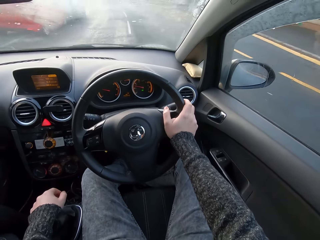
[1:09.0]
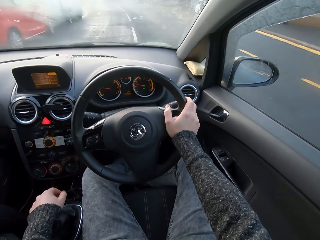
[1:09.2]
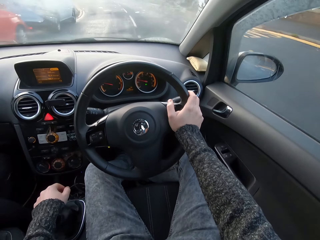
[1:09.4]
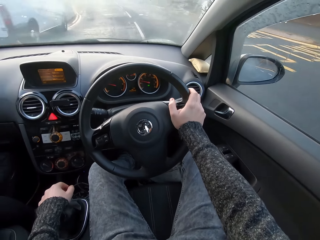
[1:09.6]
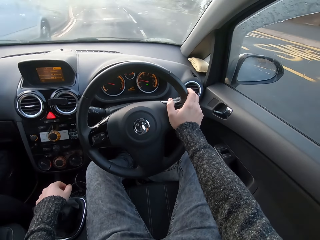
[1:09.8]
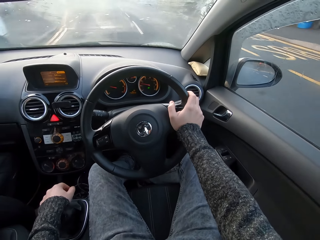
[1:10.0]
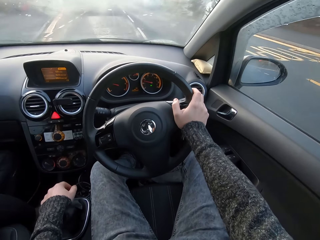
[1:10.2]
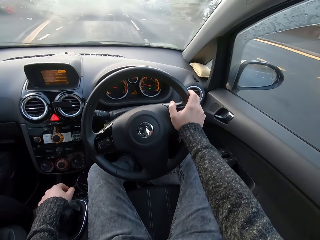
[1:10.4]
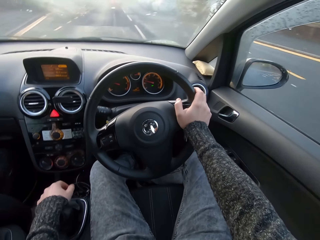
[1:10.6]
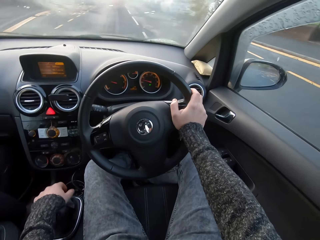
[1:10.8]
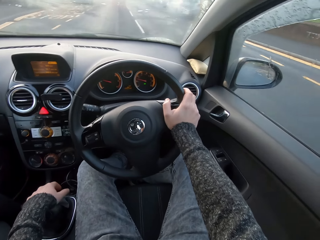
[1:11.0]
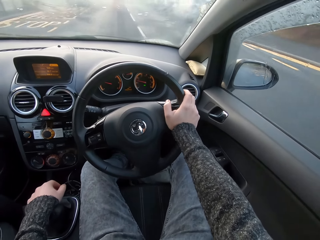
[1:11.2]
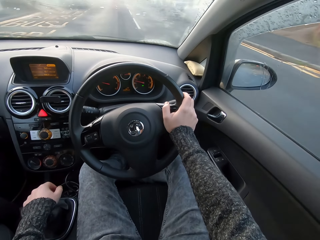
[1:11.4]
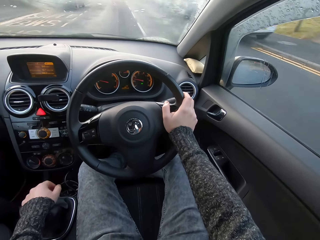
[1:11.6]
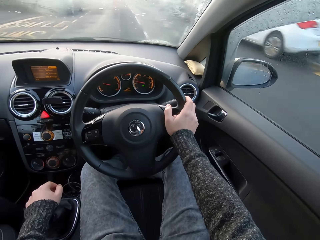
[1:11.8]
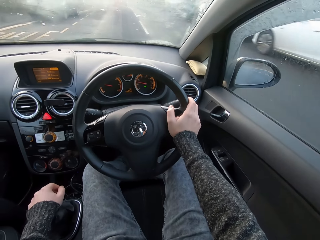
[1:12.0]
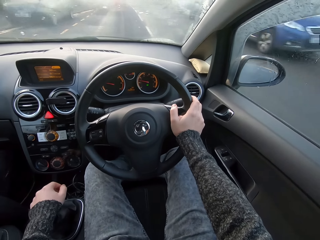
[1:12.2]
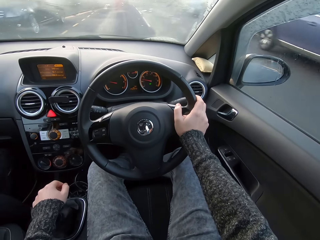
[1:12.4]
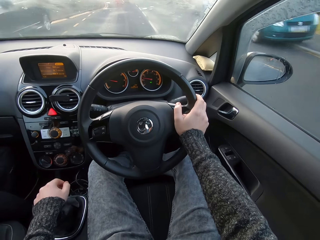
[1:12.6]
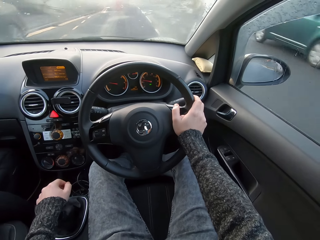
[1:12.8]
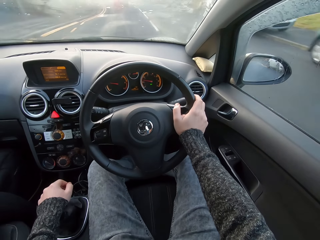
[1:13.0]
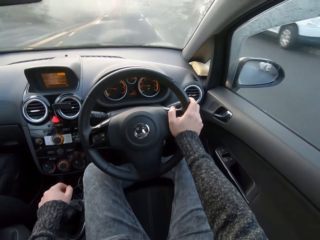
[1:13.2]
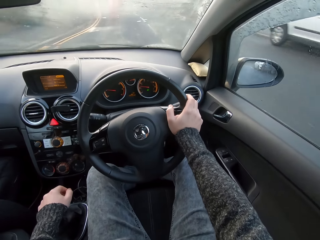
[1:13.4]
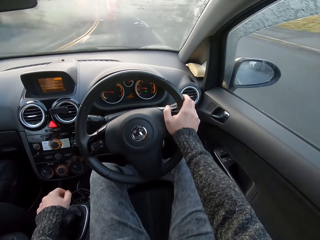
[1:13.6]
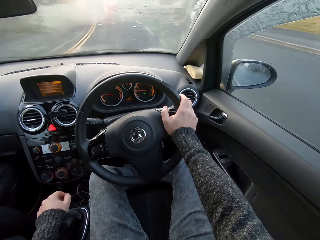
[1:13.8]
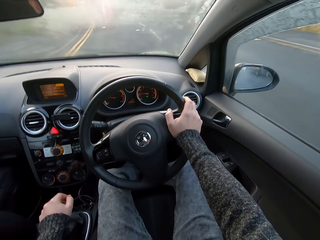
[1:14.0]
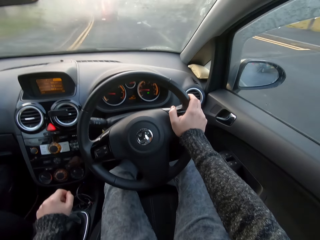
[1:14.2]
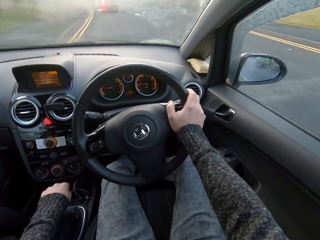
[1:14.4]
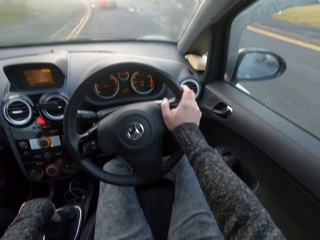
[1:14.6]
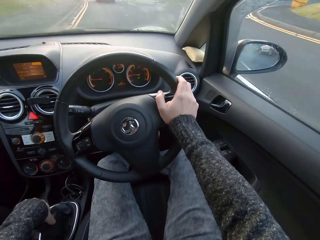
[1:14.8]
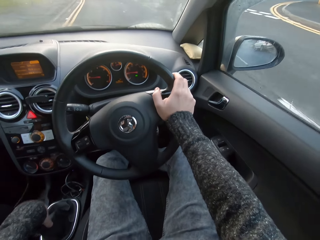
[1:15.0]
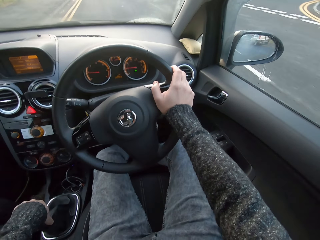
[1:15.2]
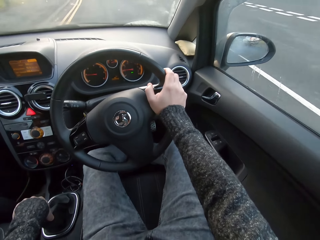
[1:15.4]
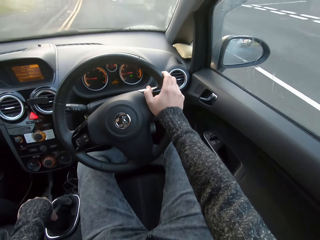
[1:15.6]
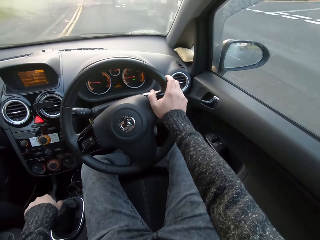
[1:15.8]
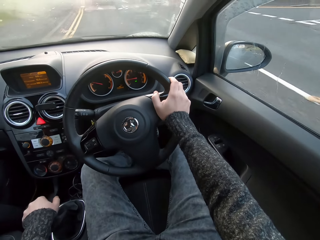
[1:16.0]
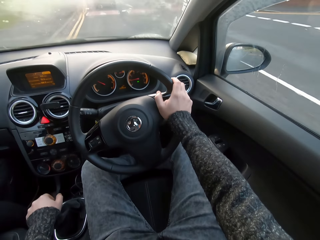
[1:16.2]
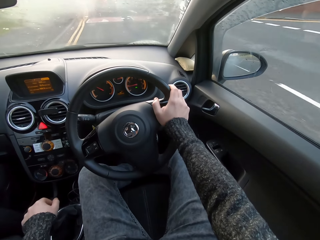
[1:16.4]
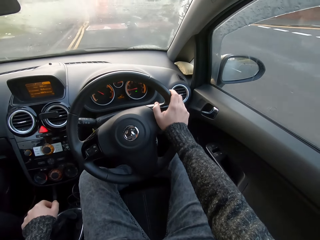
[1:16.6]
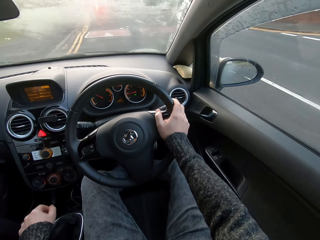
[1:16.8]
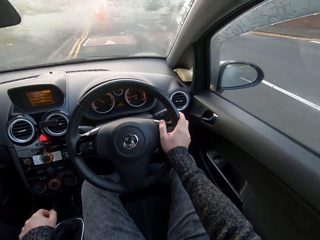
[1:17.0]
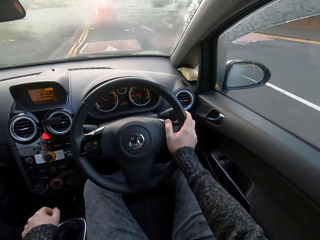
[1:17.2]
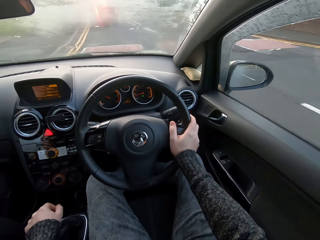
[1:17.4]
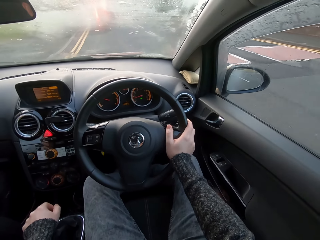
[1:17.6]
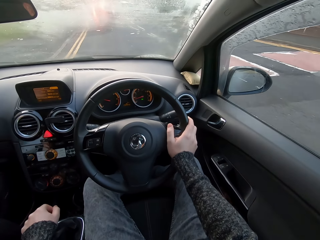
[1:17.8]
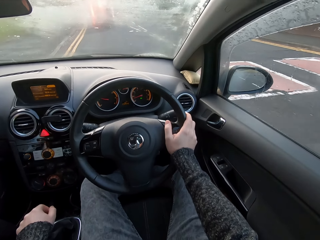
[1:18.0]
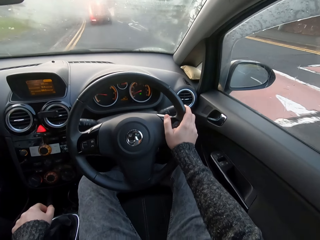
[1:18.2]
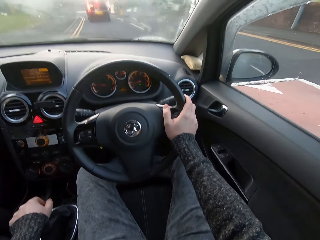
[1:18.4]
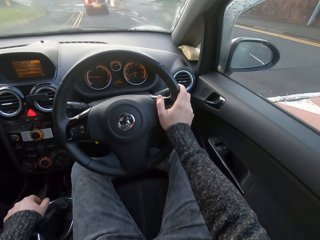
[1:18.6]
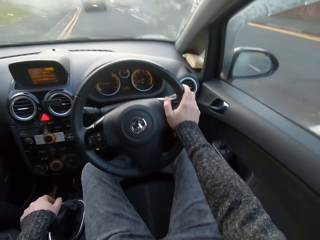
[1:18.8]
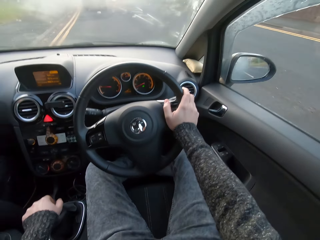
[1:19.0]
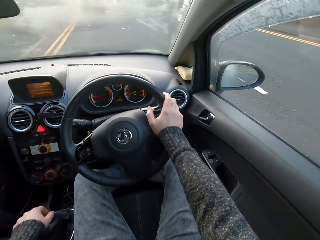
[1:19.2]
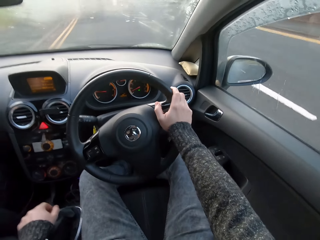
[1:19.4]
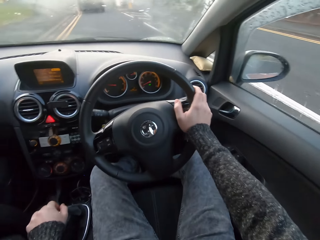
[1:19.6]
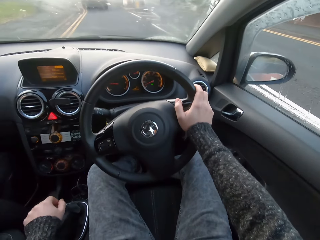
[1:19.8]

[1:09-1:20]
The camera wearer shifts the gear with the left hand.

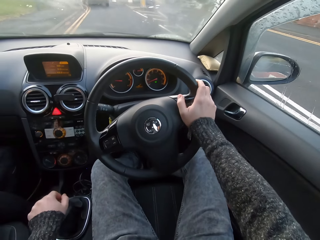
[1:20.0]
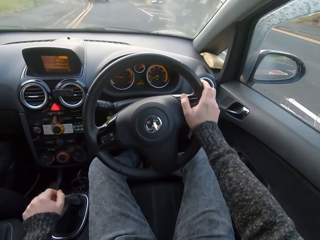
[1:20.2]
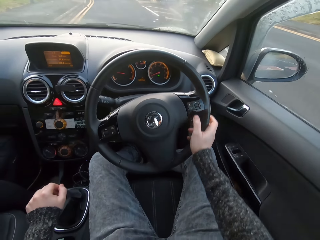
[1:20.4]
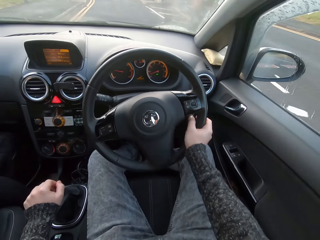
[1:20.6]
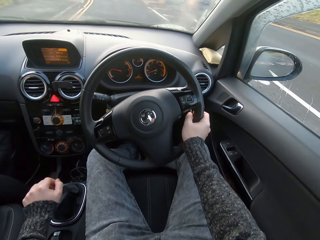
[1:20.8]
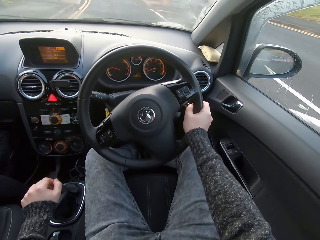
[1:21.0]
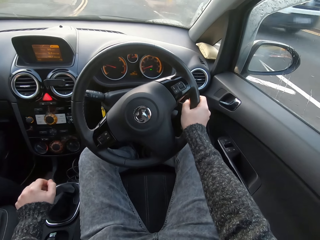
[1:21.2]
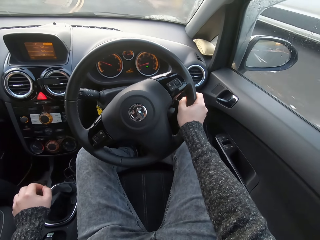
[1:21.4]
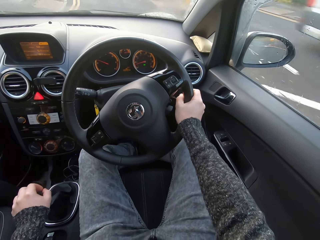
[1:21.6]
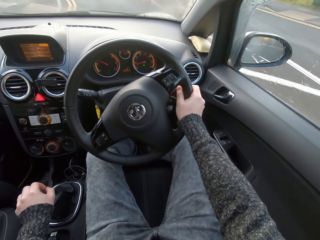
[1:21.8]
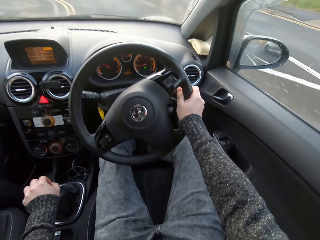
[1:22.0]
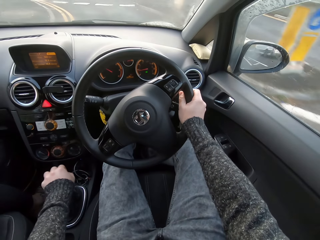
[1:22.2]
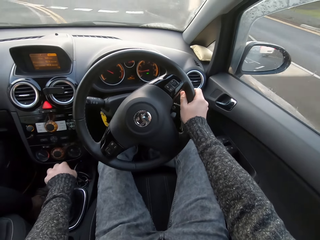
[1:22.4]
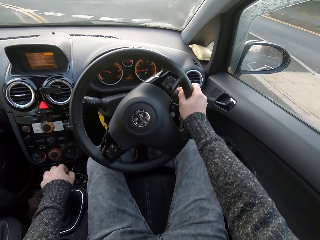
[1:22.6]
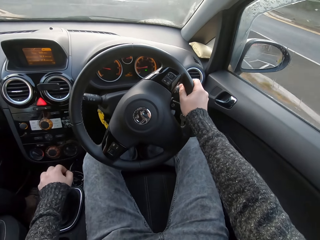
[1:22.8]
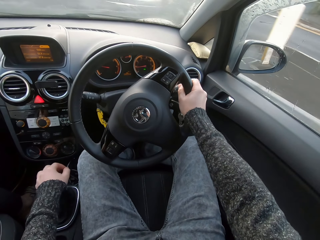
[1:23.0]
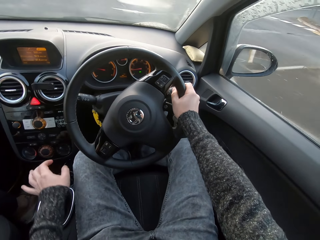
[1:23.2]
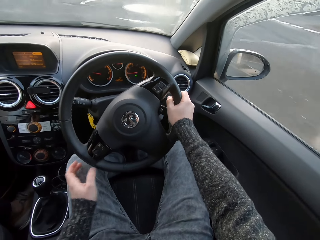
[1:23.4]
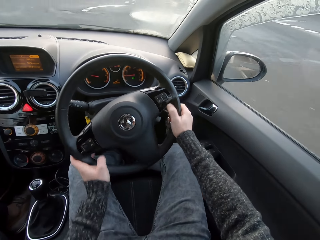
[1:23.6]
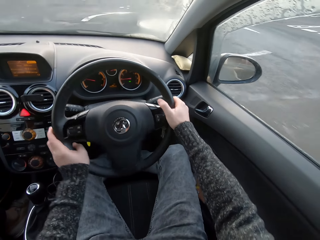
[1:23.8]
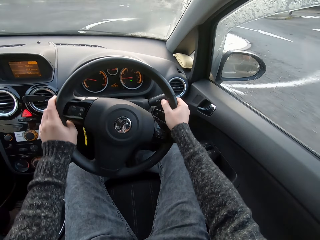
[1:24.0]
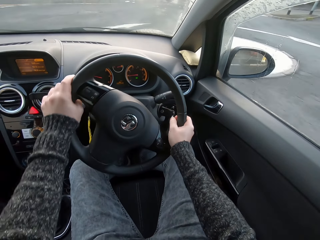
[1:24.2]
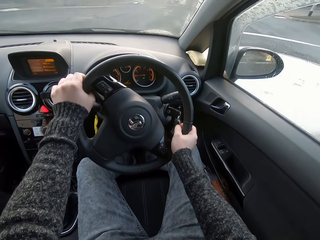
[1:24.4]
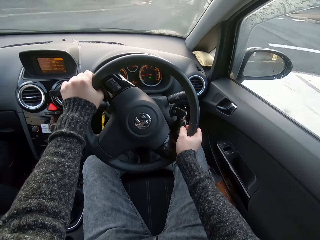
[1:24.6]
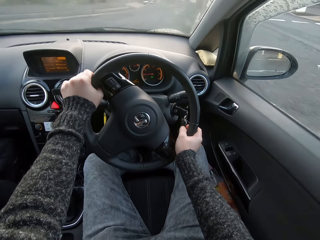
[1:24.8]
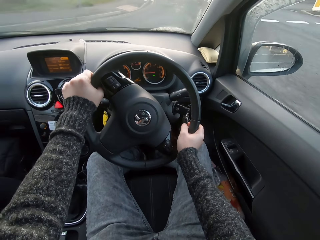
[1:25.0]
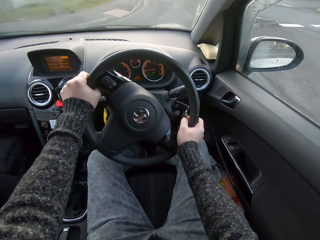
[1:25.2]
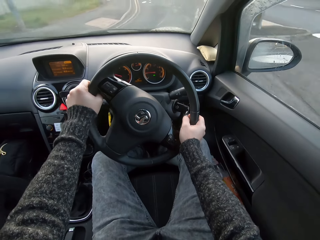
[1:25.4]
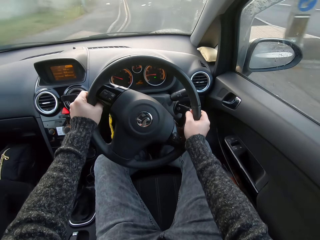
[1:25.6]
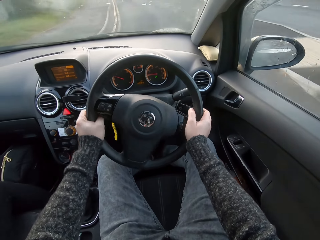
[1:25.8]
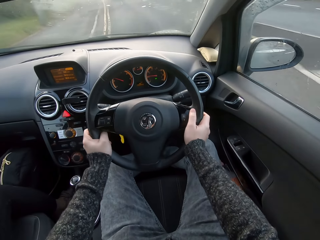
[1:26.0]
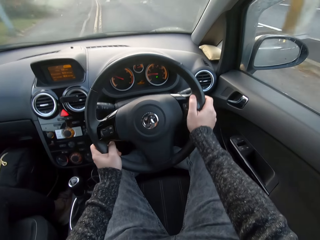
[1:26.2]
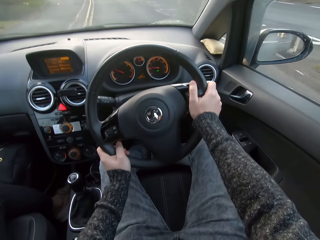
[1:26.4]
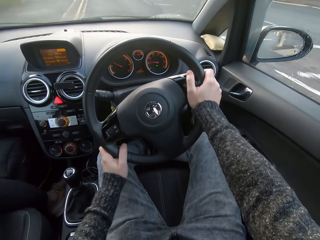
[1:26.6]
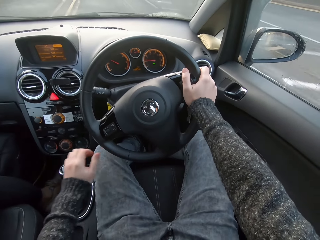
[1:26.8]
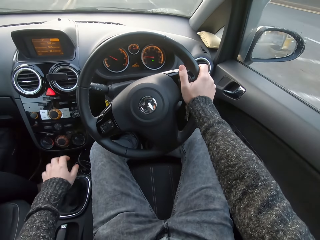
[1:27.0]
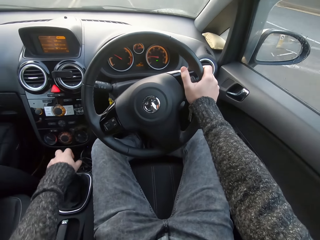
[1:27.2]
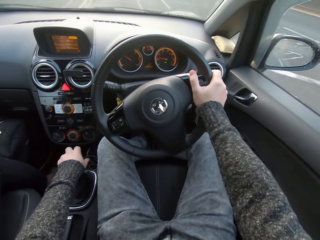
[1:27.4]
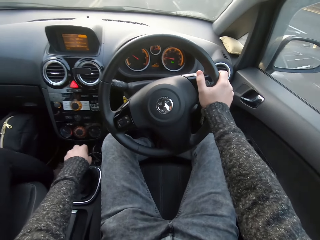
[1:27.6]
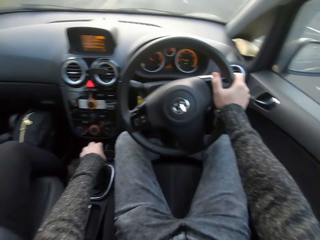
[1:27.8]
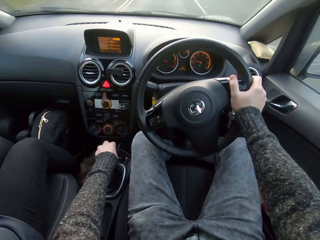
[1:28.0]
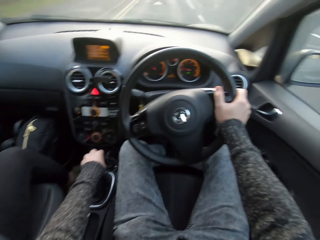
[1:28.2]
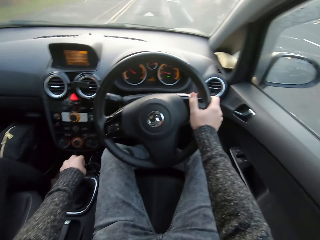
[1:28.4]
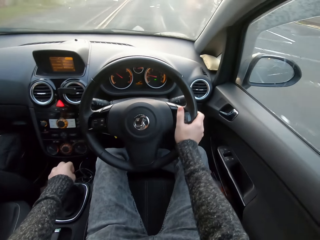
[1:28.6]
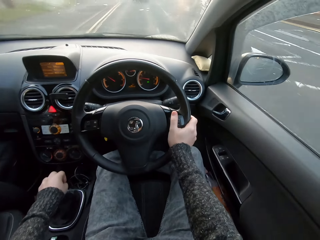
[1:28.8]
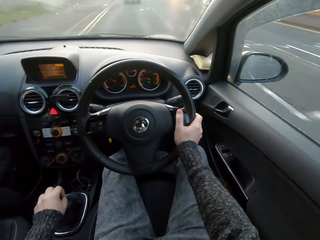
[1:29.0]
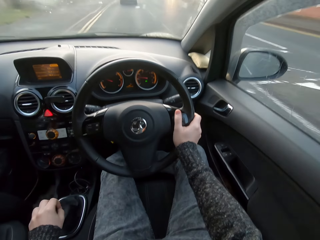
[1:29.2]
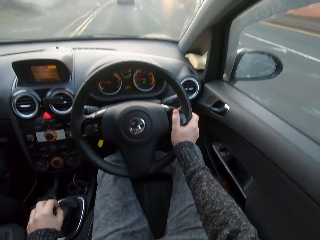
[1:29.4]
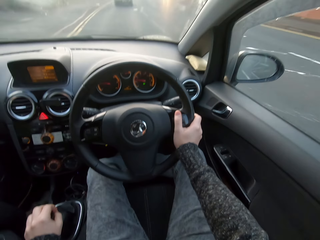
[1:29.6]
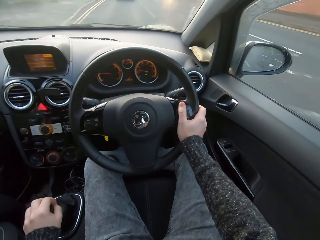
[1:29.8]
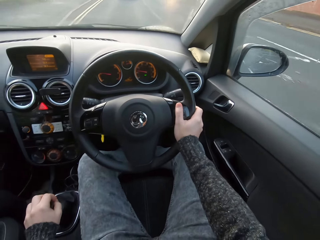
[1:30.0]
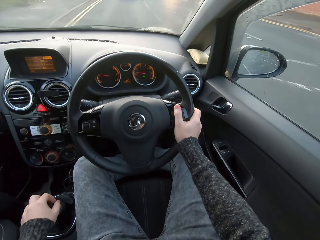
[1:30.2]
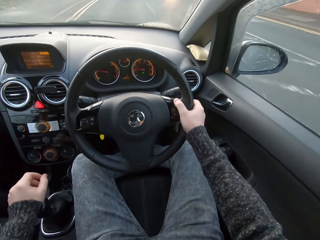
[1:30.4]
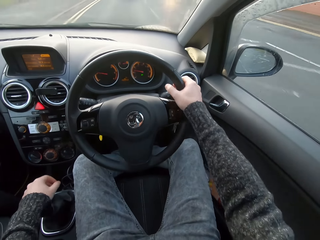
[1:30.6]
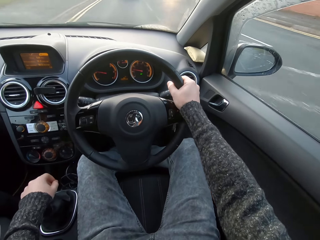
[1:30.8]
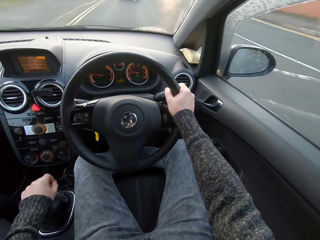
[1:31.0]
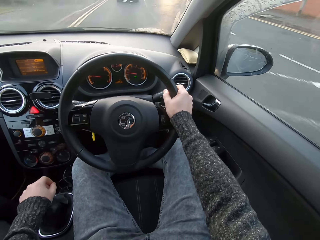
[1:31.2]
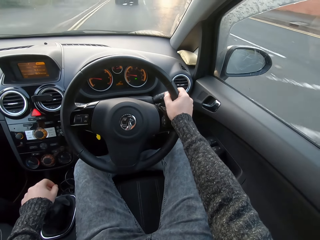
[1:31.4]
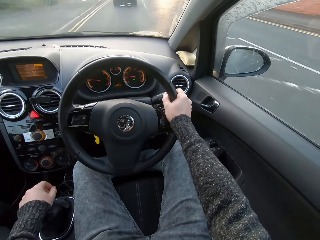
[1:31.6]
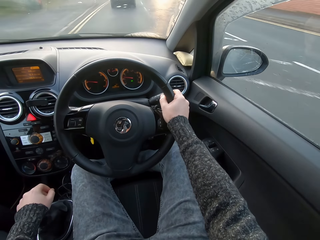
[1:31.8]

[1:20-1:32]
The camera wearer shifts the gear with the left hand. They control the steering. They shift the gear with the left hand again.
